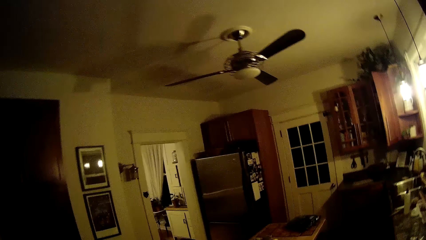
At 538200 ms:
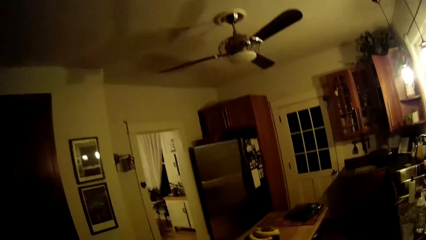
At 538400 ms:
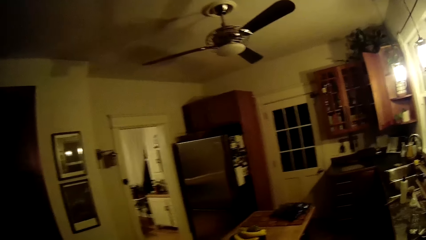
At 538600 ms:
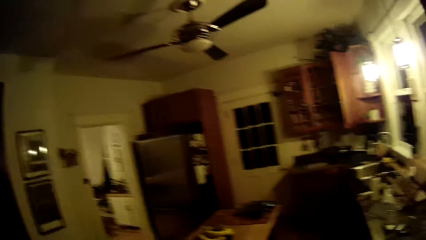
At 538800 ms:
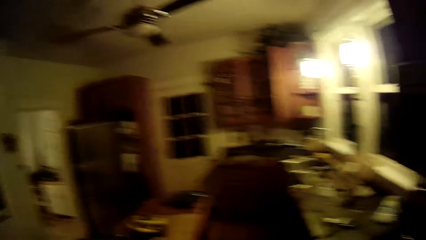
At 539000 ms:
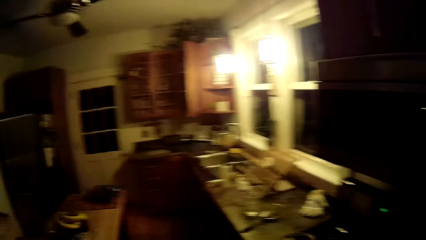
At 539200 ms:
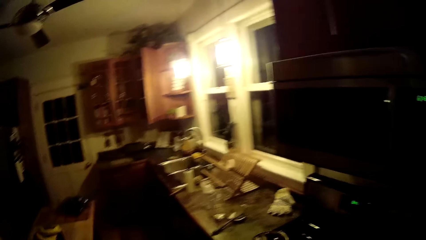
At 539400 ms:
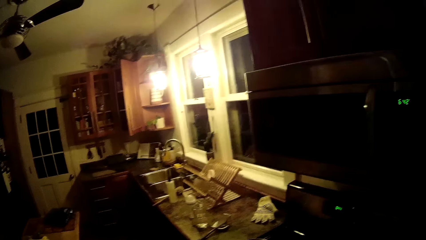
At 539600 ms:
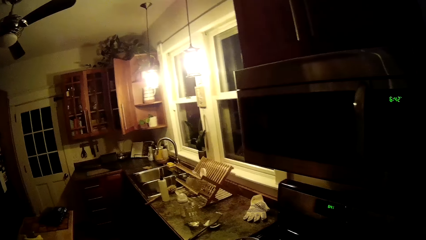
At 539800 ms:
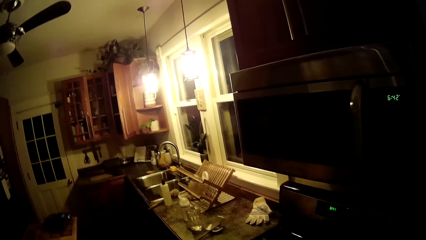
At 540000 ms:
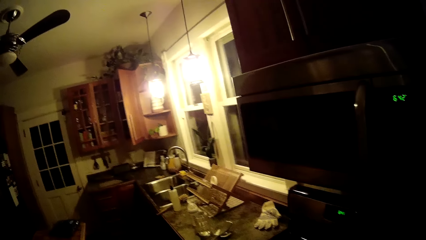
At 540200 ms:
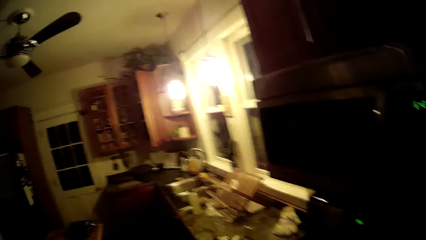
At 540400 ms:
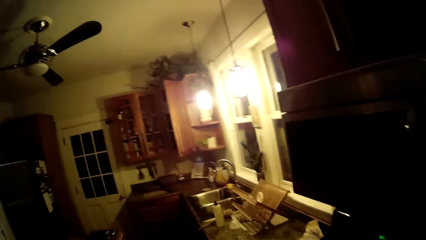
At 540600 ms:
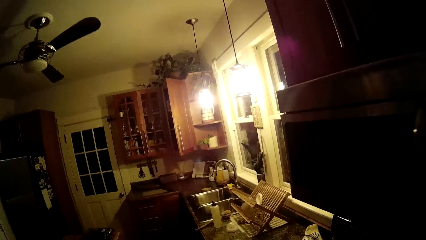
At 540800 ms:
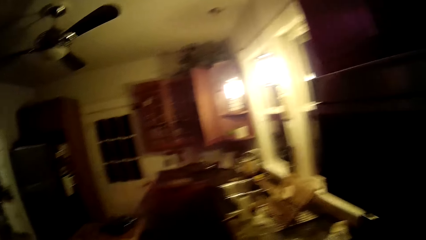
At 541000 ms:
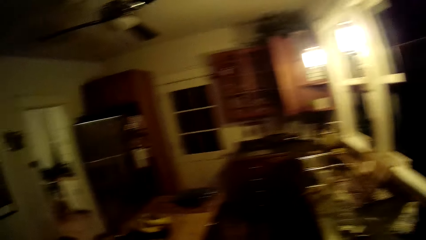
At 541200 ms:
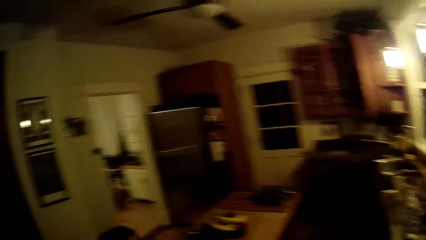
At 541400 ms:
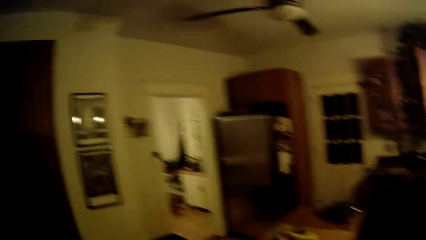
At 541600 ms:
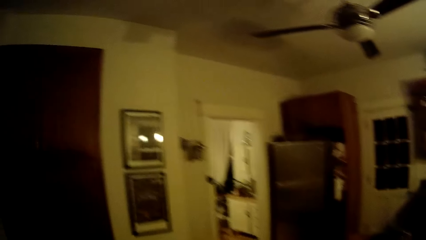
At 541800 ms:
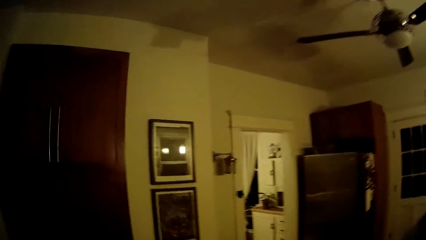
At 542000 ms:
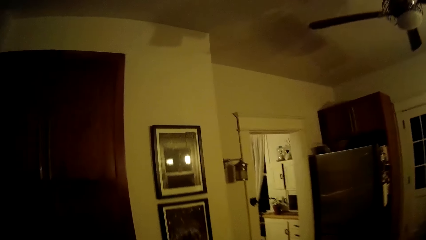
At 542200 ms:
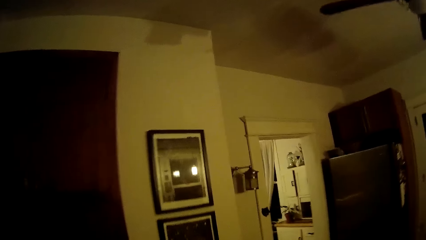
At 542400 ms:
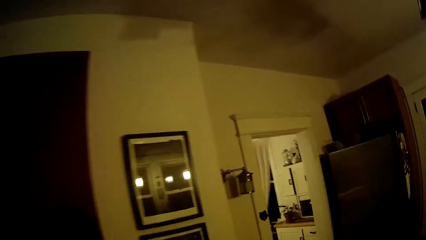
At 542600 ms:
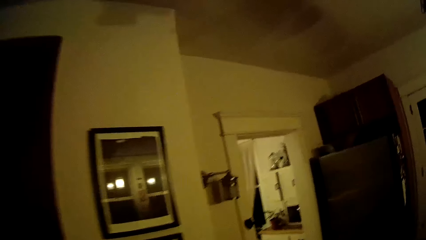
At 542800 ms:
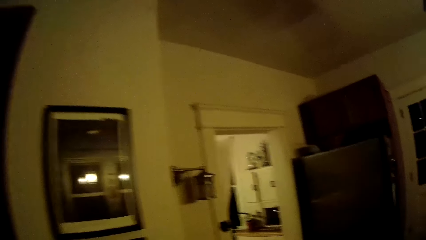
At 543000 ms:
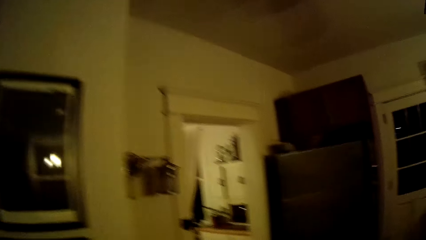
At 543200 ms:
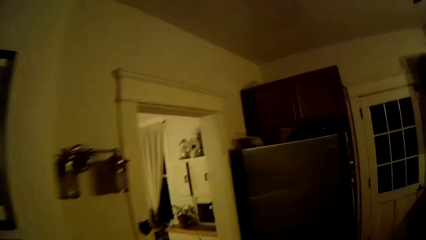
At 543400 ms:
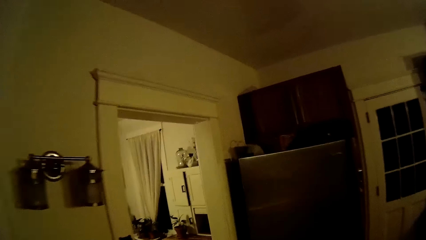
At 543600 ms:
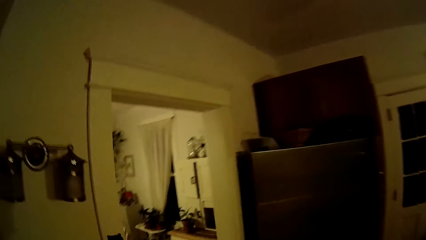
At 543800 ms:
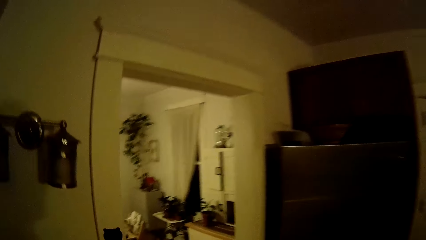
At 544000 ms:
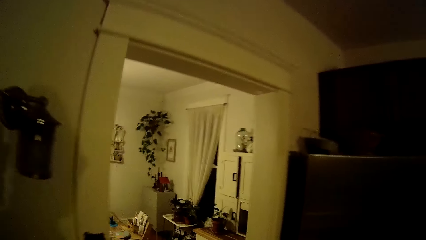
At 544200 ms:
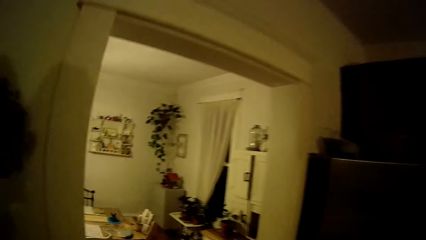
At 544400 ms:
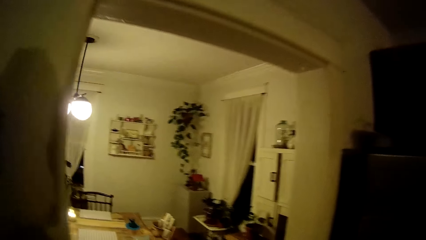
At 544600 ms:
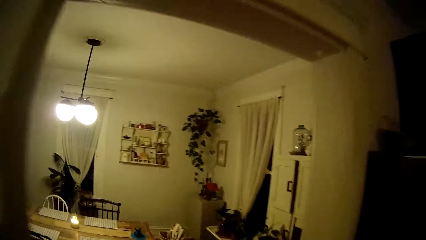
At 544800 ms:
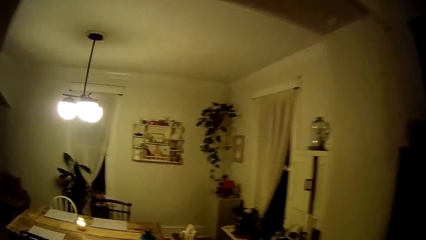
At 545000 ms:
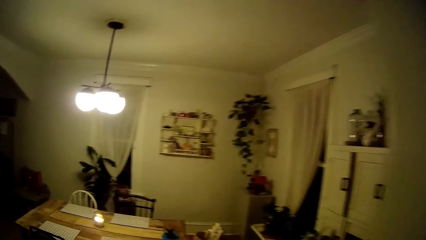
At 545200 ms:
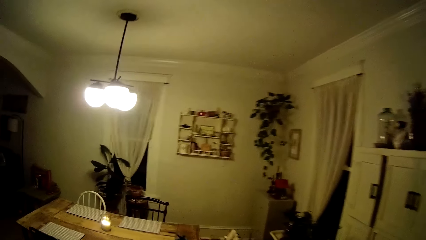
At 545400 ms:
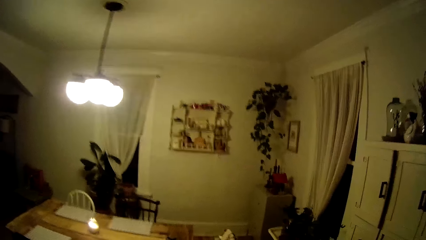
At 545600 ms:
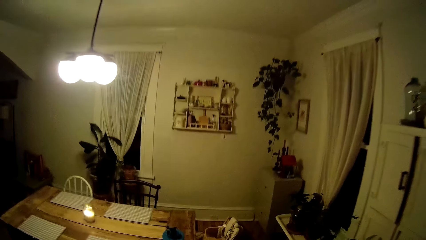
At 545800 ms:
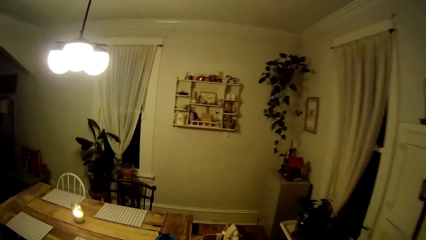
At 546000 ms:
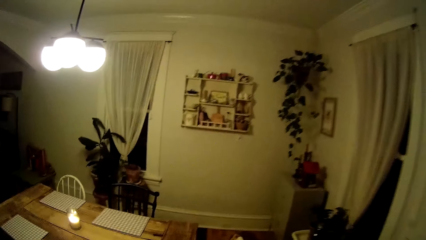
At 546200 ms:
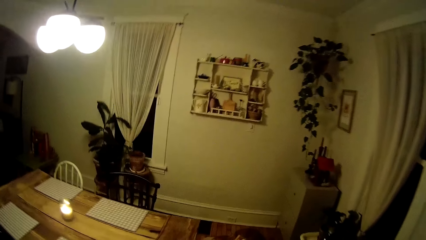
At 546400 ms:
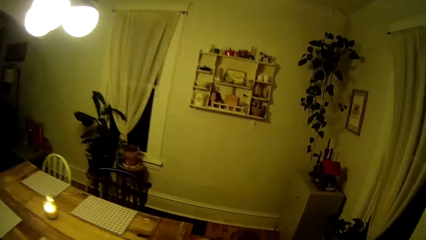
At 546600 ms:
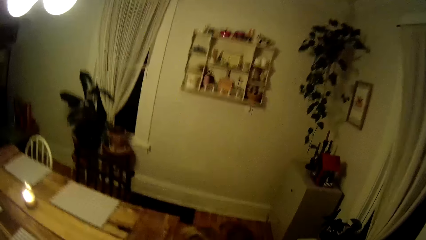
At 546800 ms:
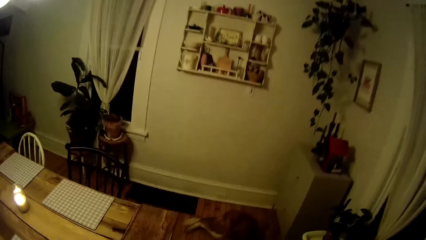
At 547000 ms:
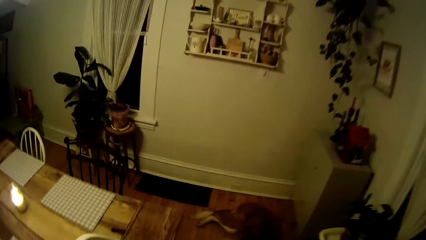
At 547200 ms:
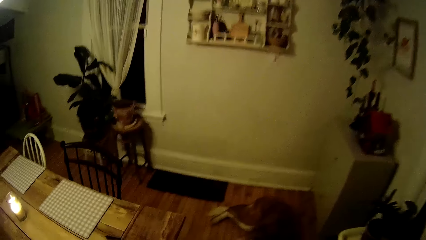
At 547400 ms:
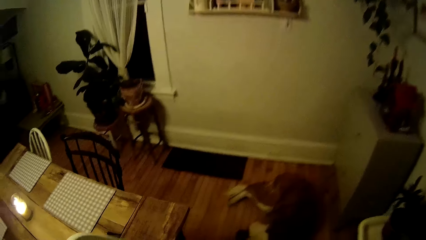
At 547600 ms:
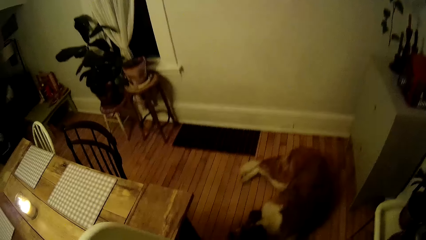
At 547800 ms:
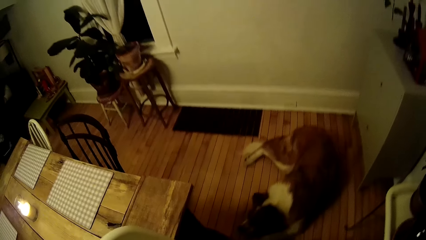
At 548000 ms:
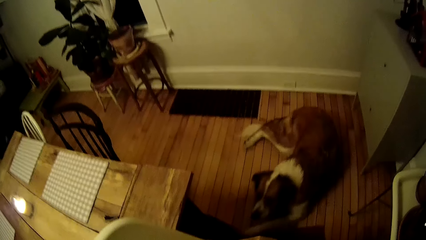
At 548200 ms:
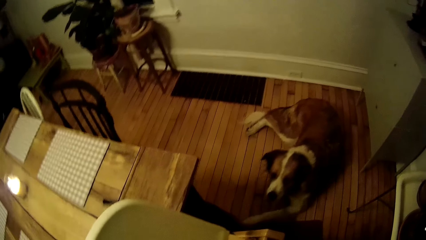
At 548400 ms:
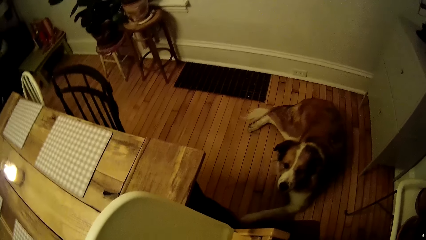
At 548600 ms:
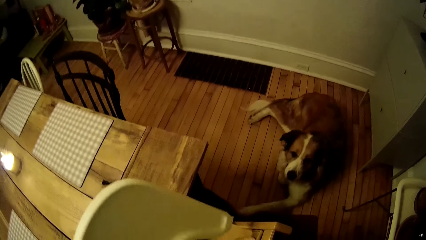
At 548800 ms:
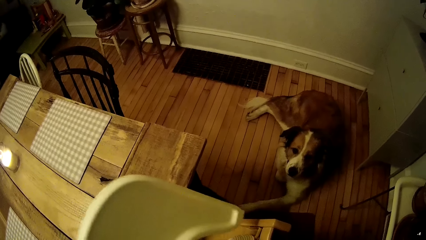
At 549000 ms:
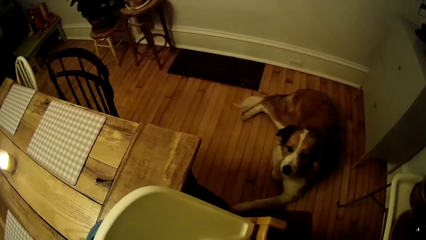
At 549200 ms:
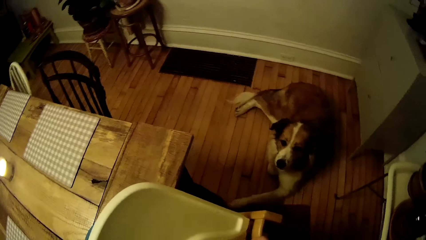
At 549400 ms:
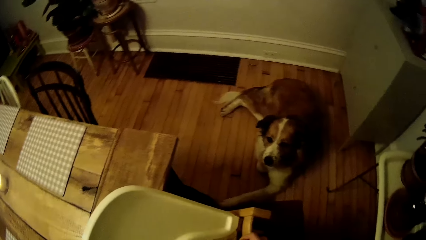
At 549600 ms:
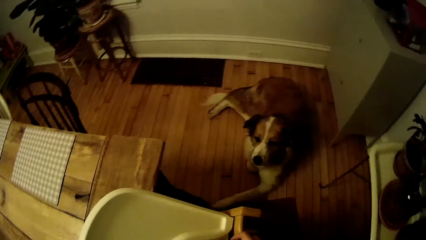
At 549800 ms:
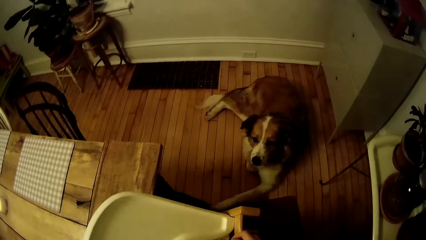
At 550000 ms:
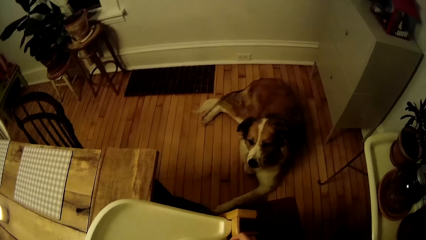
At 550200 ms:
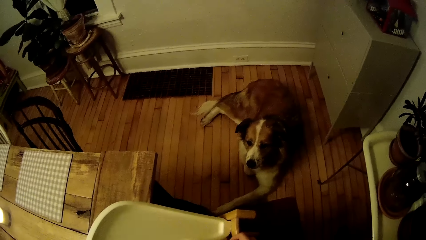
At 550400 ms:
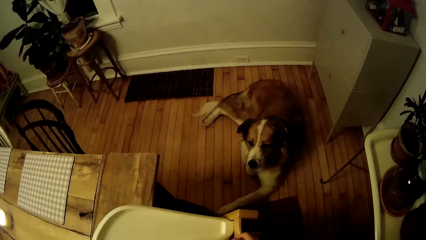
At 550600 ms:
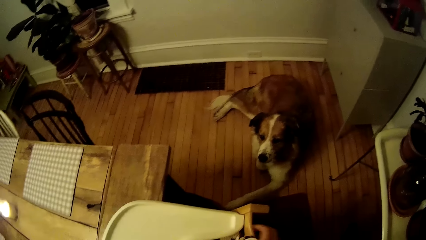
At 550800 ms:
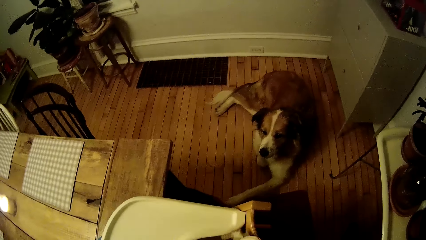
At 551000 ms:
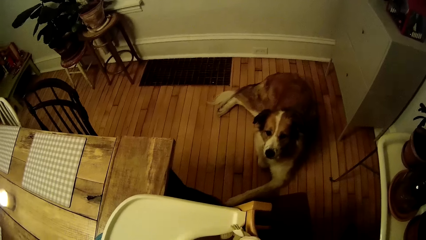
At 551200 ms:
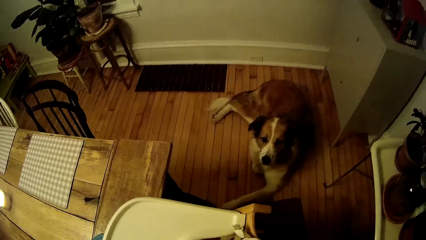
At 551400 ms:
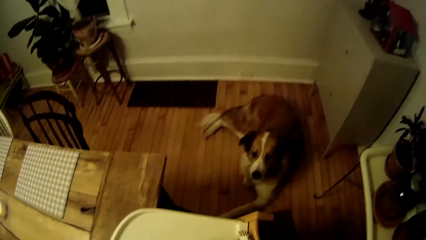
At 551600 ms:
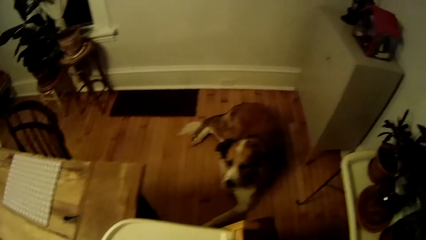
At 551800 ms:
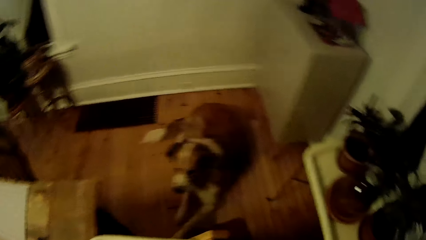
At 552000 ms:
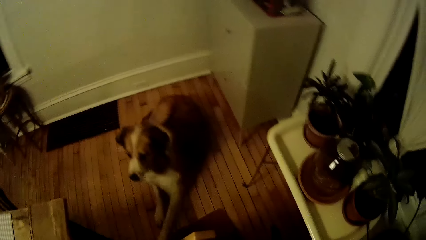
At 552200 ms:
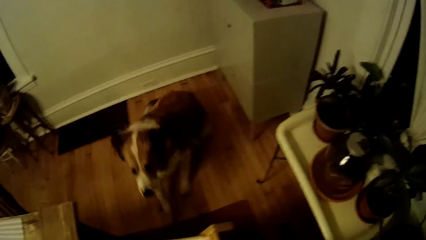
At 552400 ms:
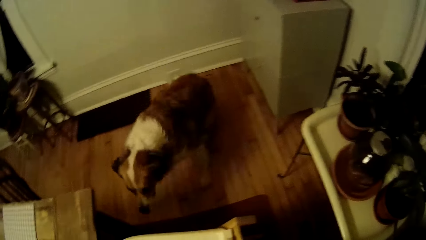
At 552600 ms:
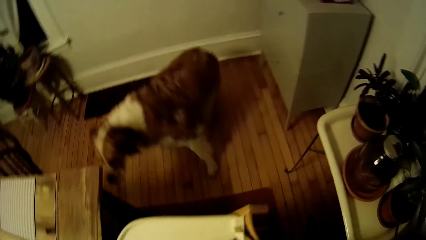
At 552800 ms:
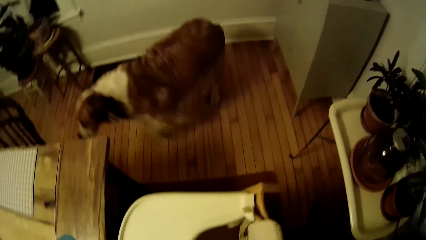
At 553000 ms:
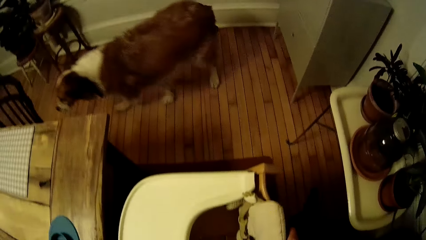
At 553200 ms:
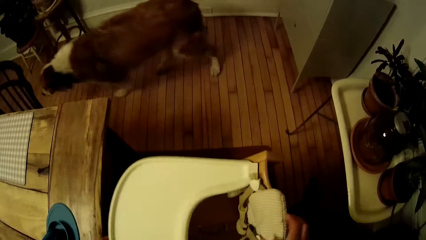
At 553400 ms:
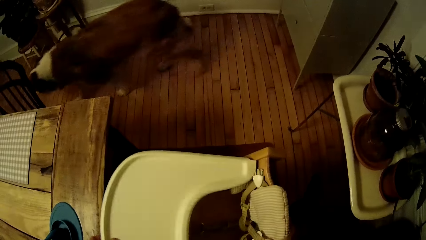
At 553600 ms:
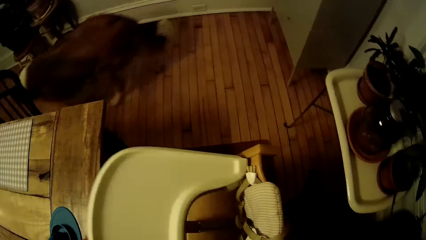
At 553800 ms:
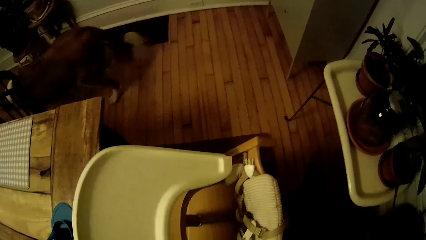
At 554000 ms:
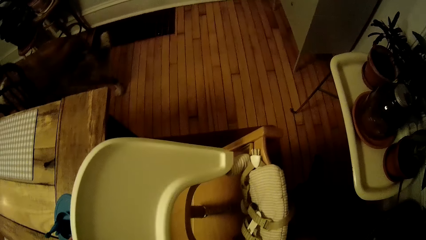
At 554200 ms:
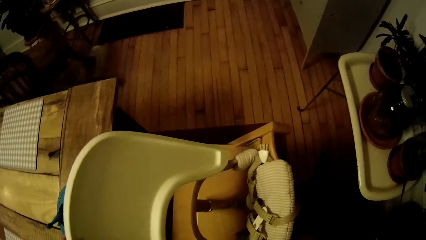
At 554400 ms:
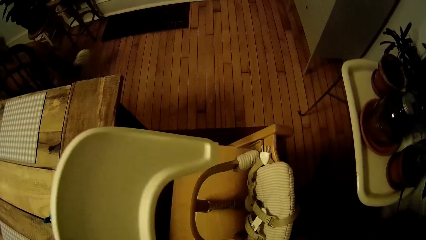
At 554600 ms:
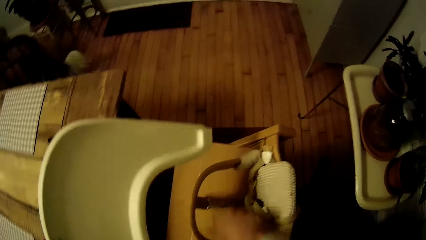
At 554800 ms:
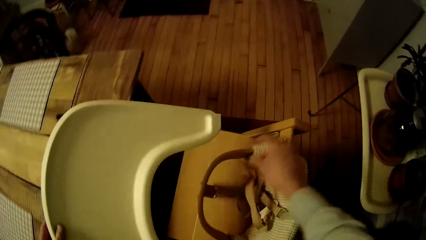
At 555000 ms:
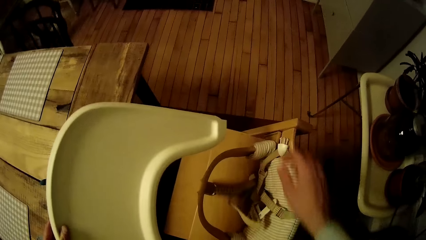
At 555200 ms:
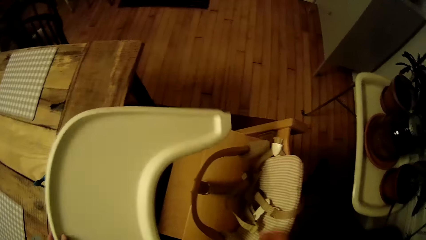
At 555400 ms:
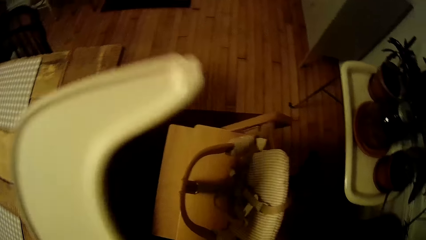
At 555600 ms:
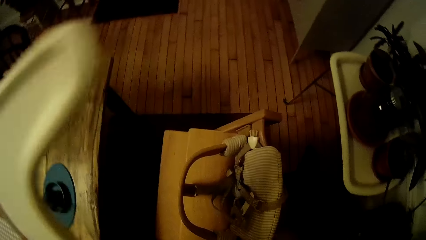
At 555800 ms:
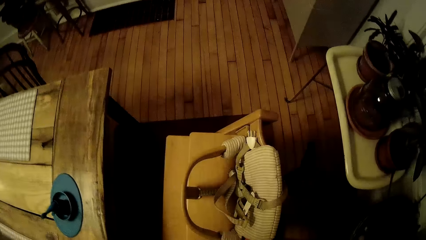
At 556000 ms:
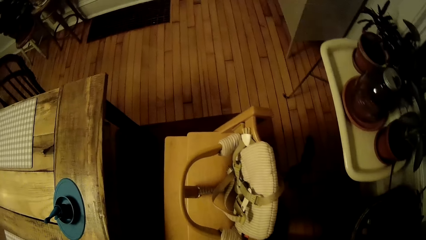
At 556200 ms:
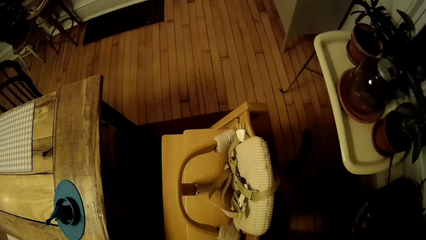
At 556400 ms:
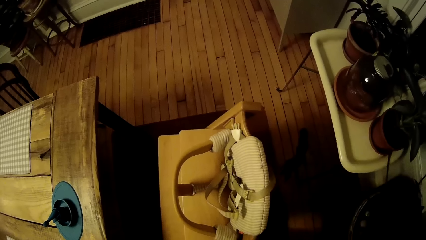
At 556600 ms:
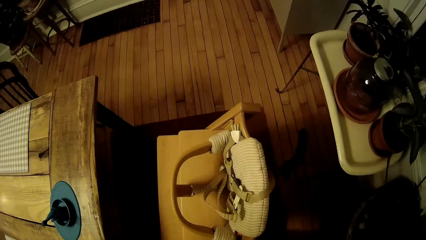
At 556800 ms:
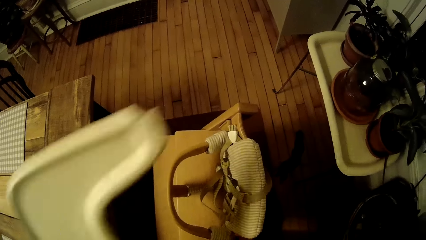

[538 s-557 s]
The camera wearer moves into the living room from the kitchen. She attaches the plastic to a chair beside a dining table in the living room. She fixes the chair. She removes the plastic from the chair. She throws a rope on the chair with her right hand.
